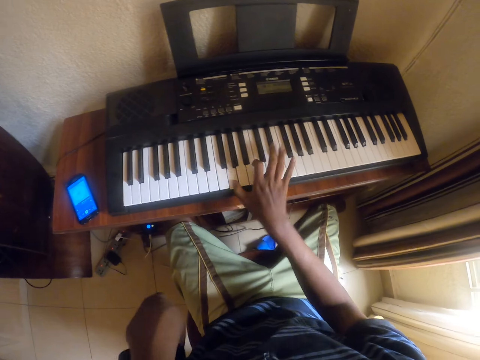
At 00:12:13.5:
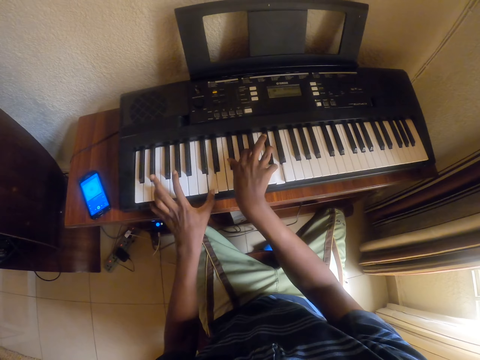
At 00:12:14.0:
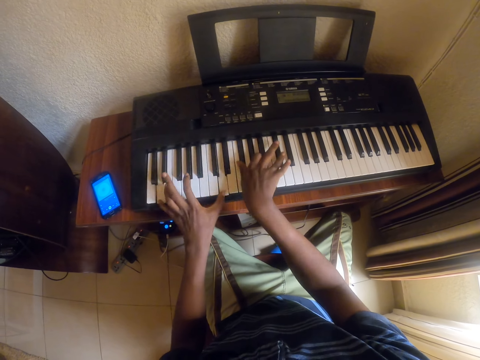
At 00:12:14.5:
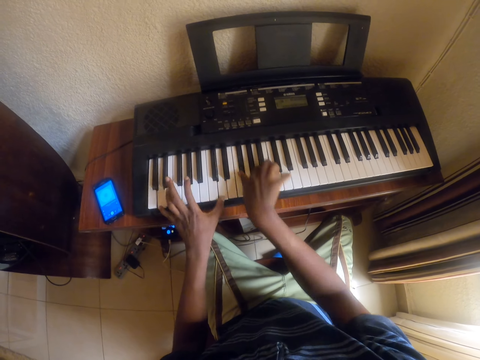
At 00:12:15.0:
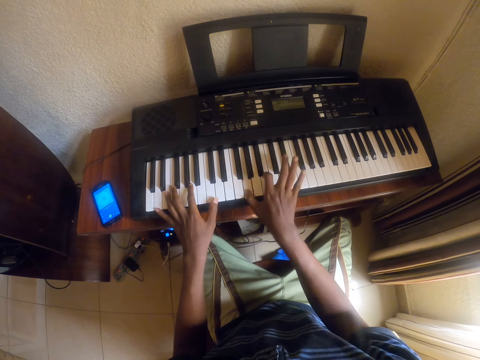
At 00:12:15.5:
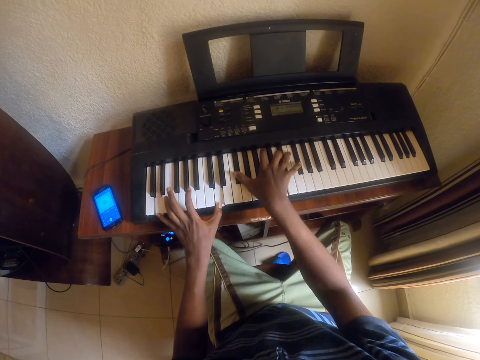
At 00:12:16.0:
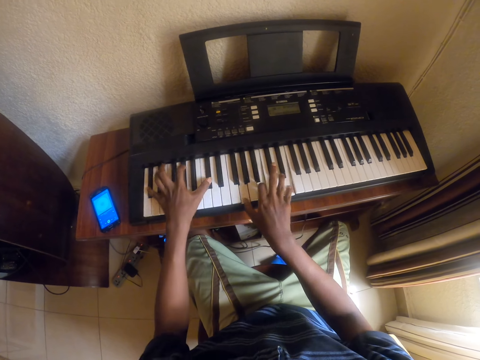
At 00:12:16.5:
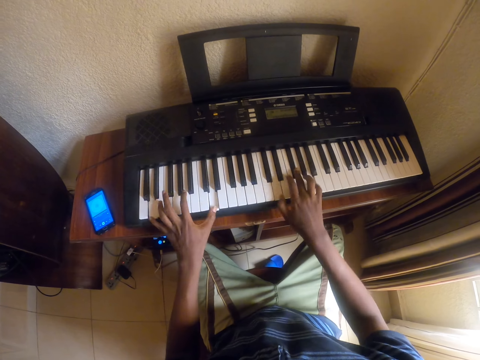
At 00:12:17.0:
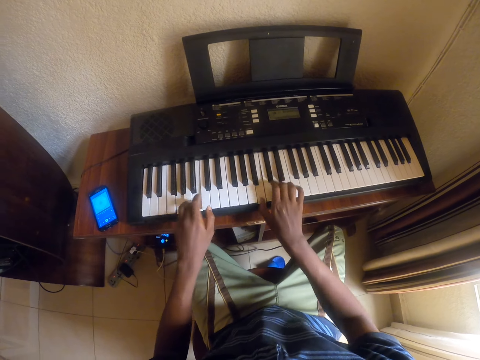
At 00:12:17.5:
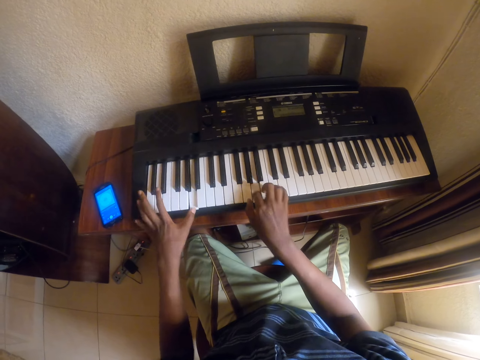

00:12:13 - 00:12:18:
The camera wearer presses the piano key.

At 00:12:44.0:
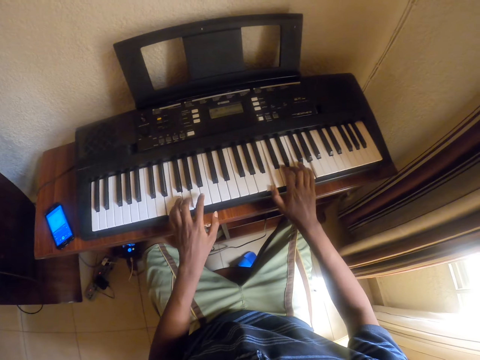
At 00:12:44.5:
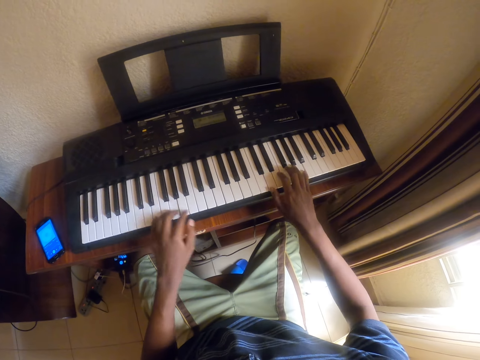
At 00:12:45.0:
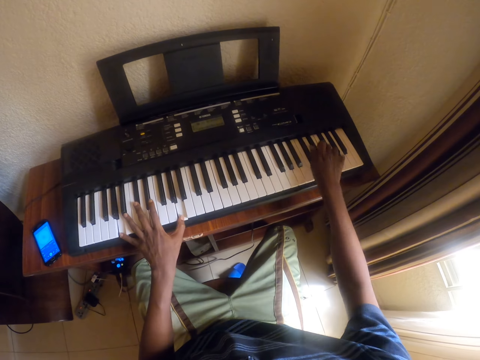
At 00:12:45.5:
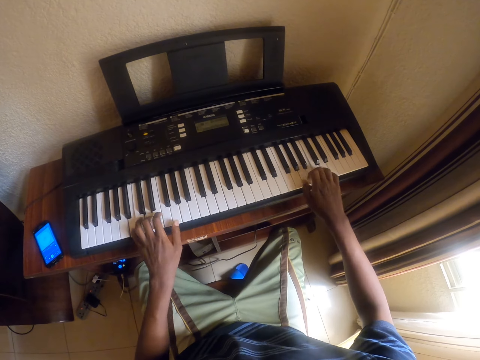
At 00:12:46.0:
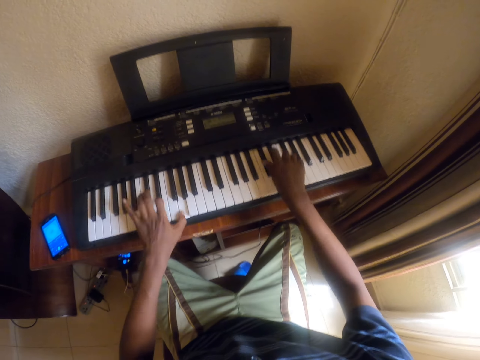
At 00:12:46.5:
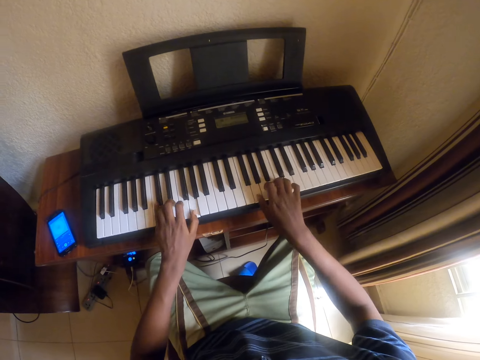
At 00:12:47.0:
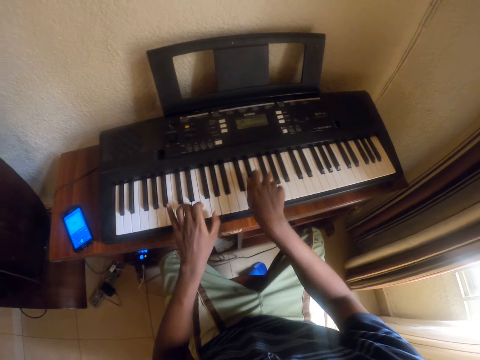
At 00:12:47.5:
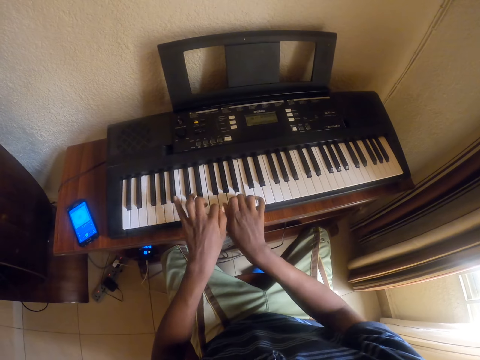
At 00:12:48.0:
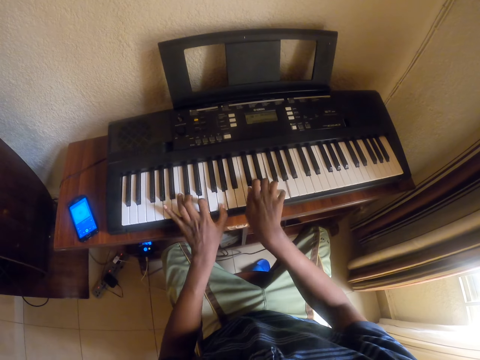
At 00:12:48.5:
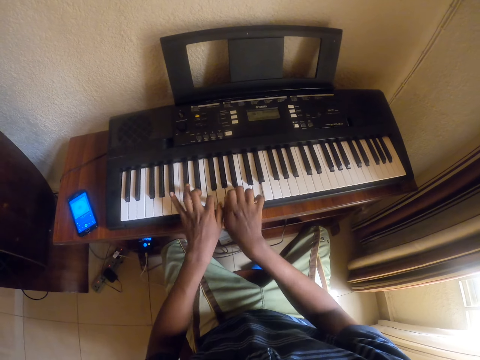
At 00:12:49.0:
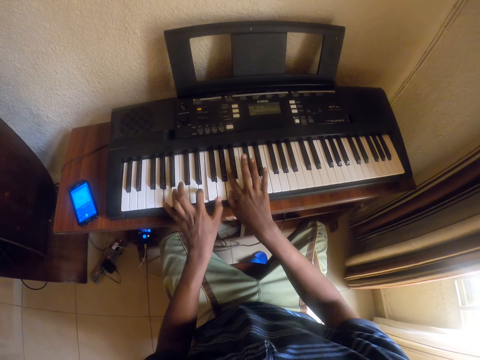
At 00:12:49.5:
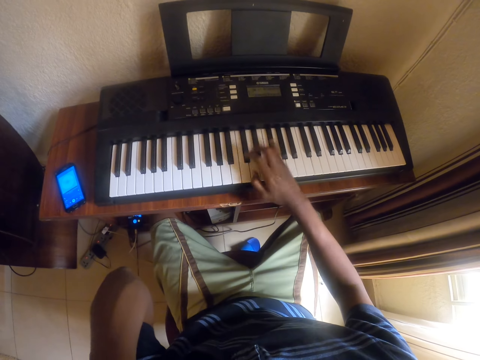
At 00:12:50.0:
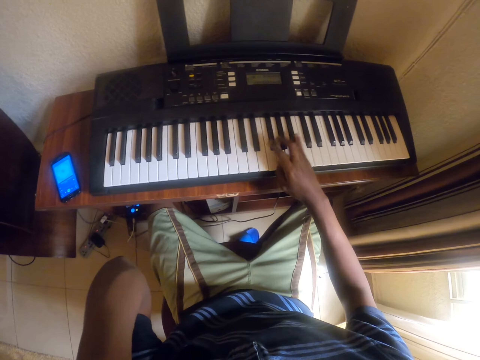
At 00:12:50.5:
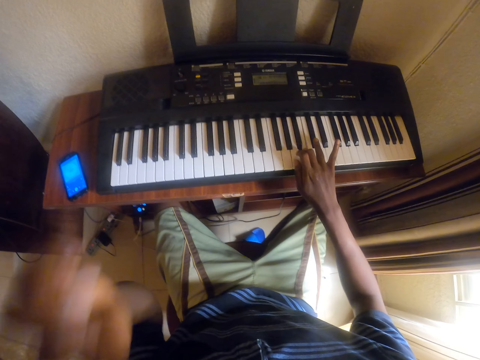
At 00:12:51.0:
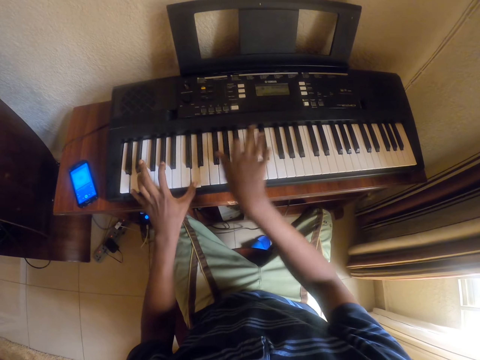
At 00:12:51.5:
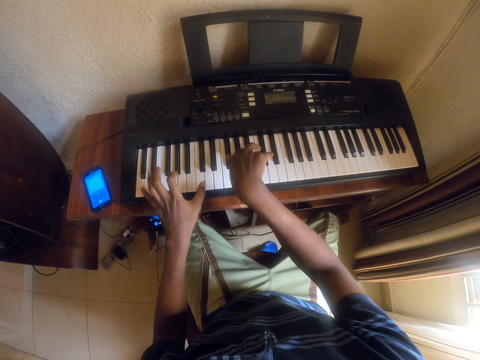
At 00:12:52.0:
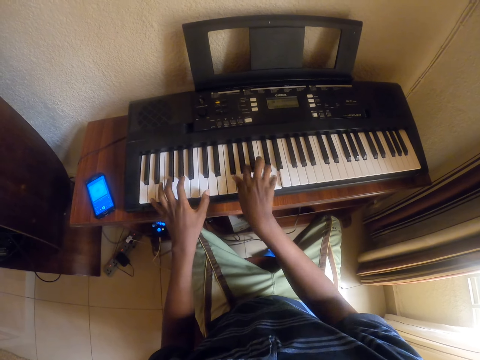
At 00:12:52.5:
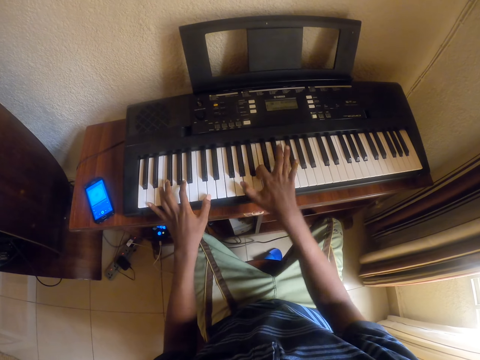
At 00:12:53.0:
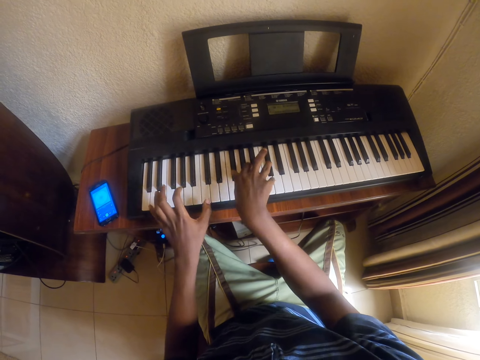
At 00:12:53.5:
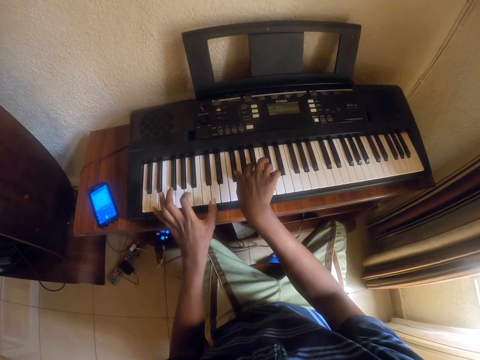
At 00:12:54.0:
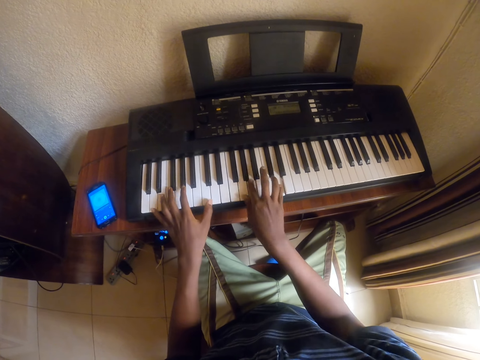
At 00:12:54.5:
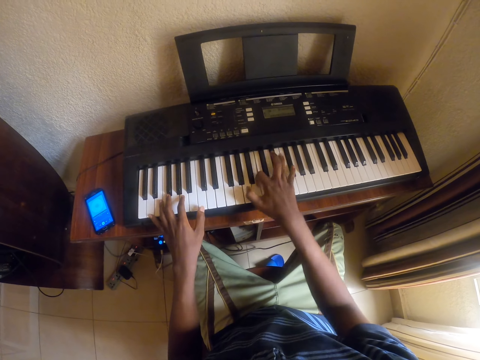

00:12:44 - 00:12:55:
The camera wearer touches the face. They press a piano key.

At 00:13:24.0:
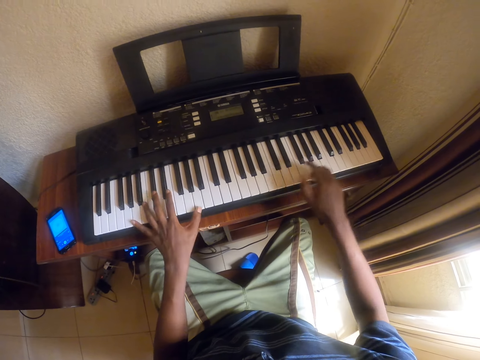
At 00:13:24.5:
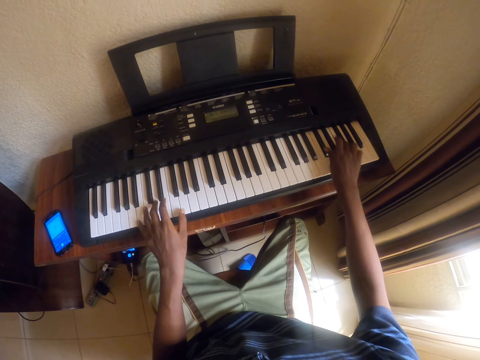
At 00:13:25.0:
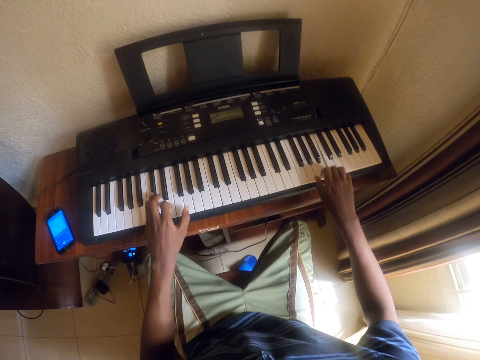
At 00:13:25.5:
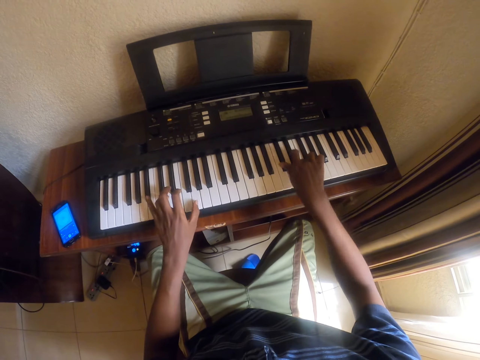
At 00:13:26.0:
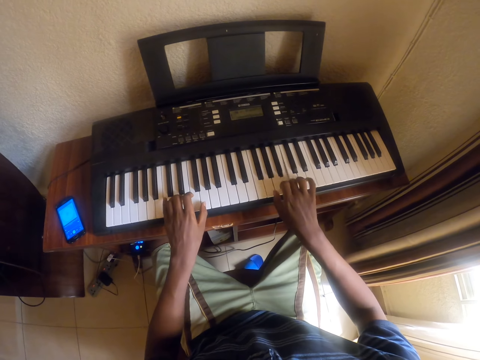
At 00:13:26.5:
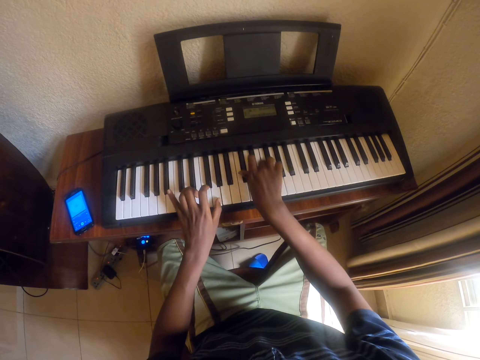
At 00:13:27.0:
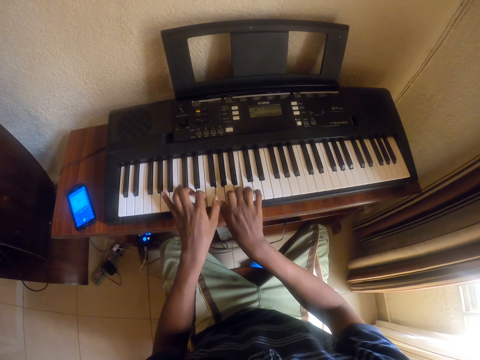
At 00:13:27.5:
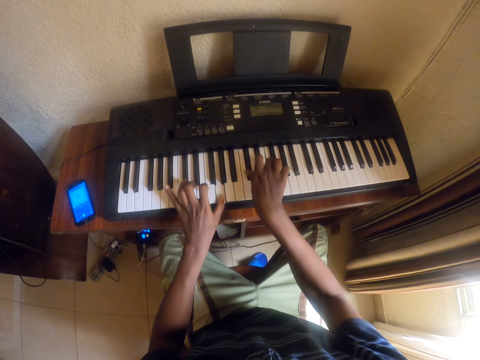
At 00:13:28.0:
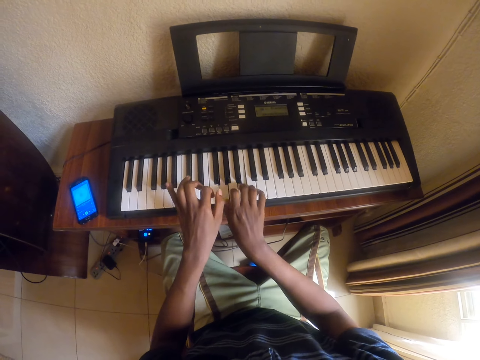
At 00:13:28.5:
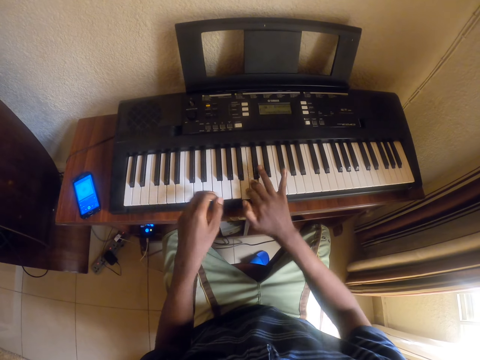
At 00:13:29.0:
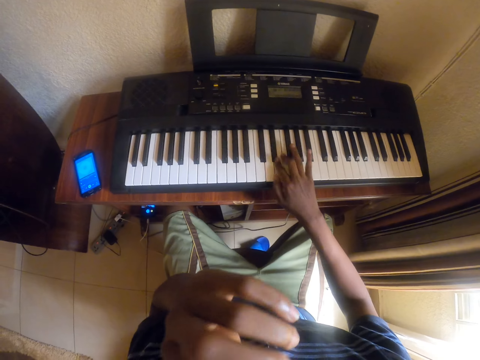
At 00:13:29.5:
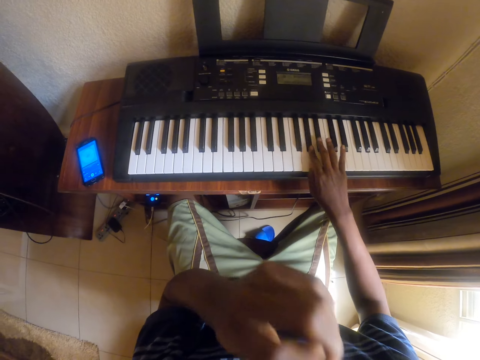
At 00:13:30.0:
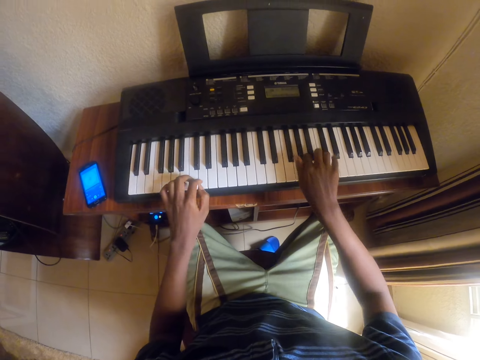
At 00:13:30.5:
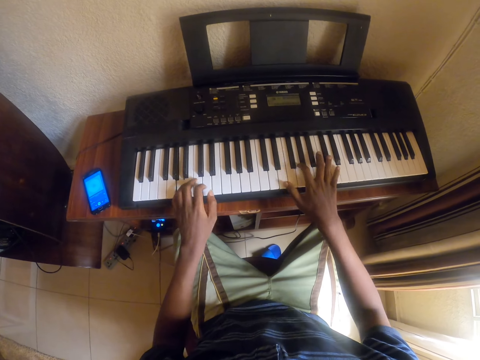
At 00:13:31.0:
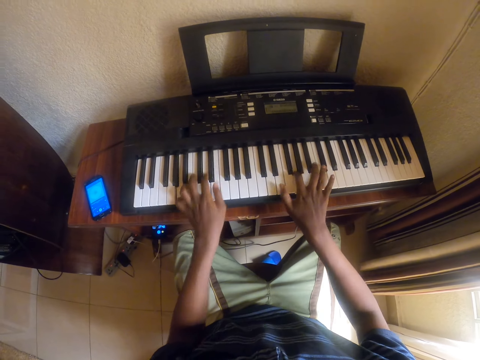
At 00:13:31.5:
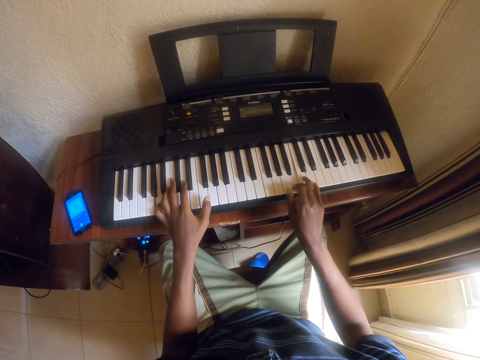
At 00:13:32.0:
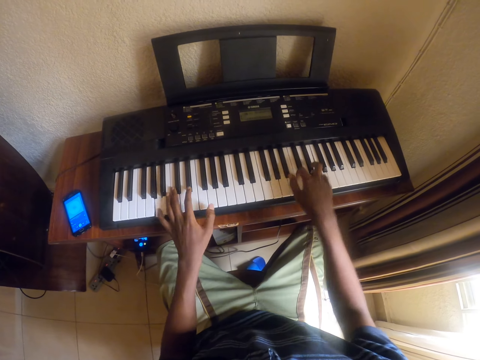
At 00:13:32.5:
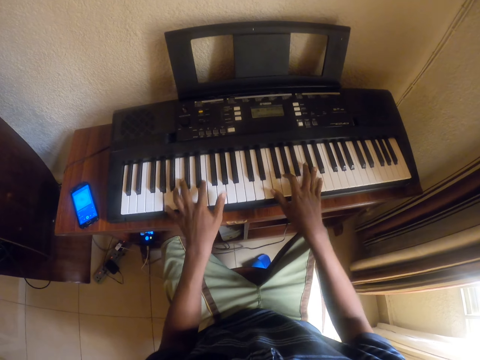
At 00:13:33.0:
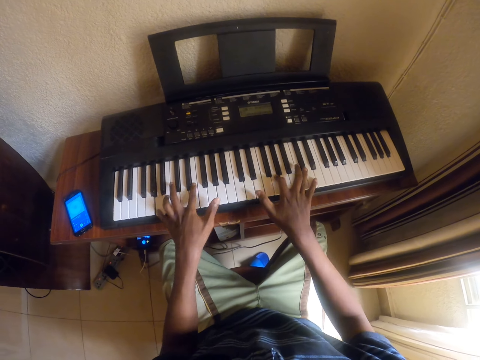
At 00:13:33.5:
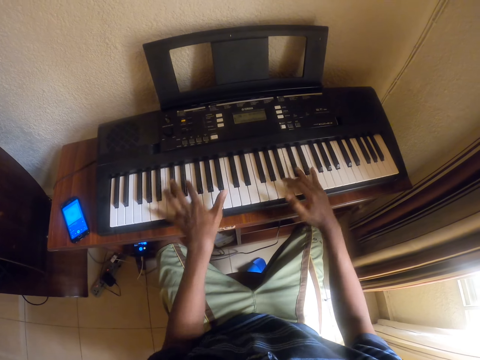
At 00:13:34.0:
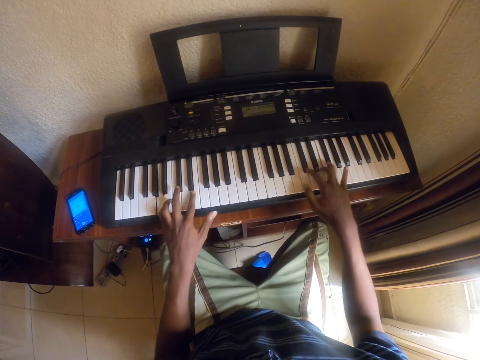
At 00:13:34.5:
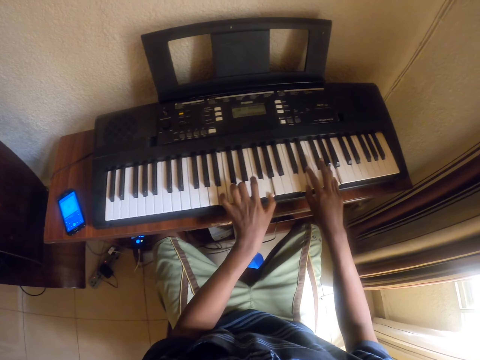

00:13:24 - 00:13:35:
The camera wearer touches the face. They press a piano key.
